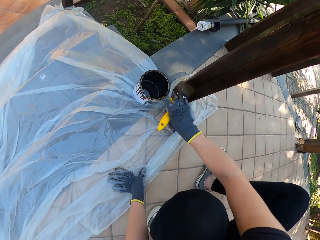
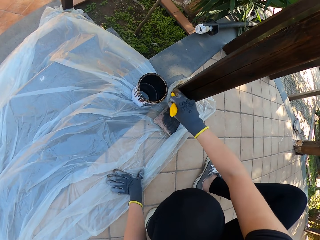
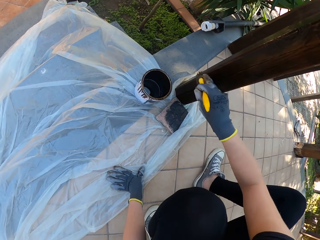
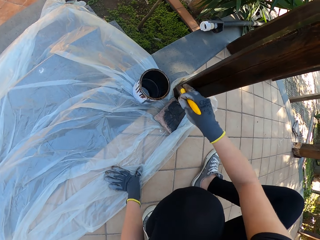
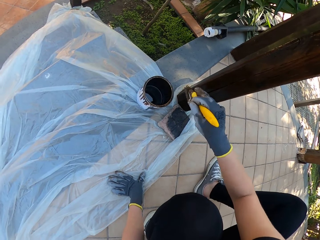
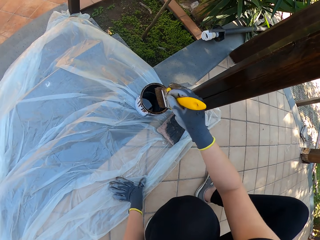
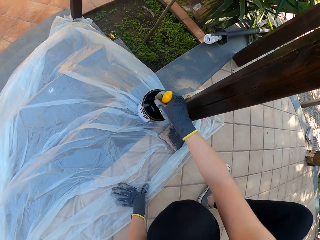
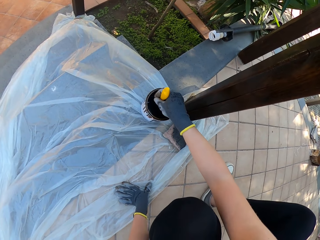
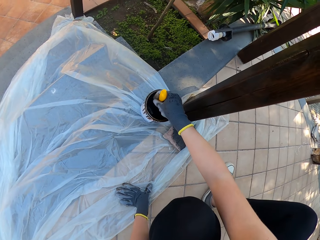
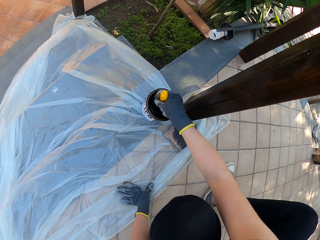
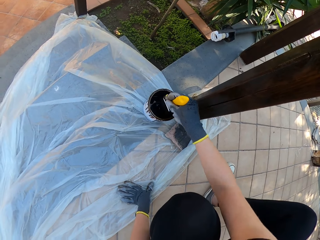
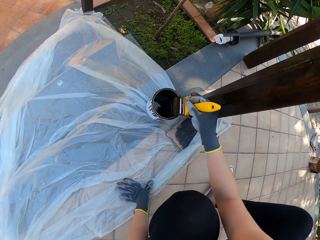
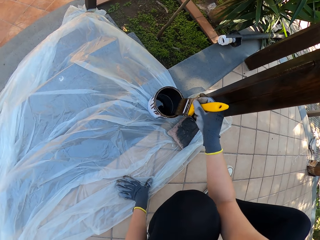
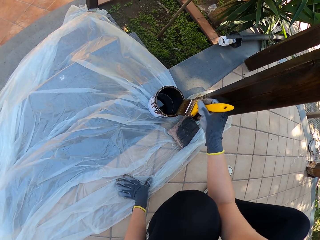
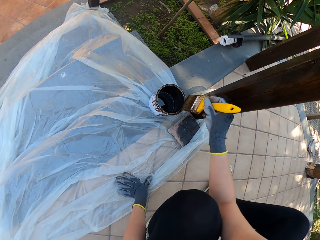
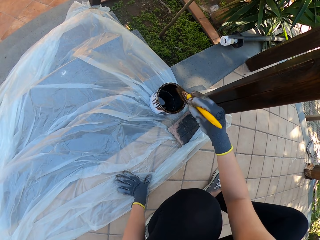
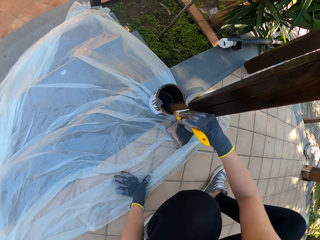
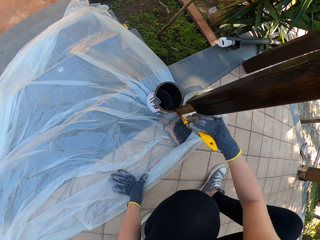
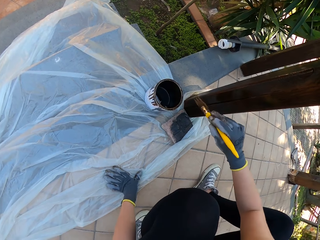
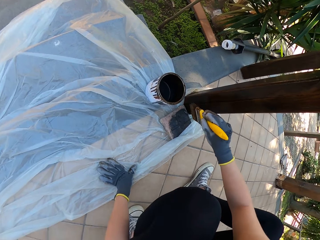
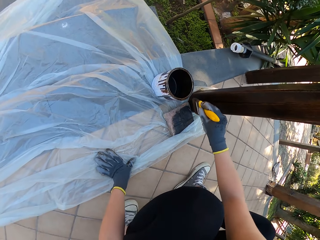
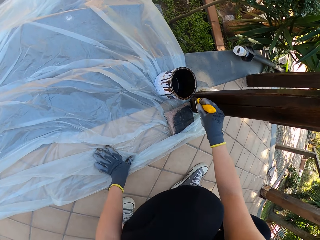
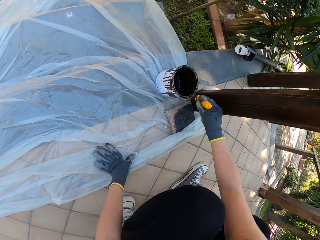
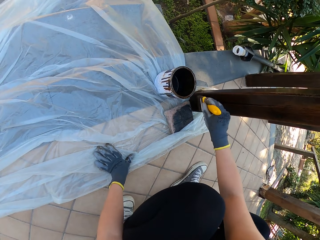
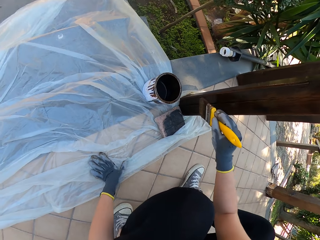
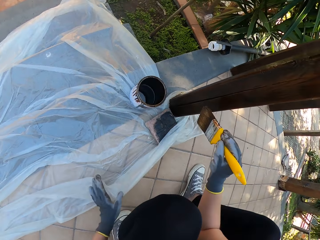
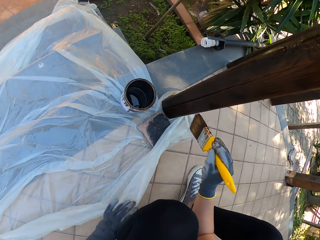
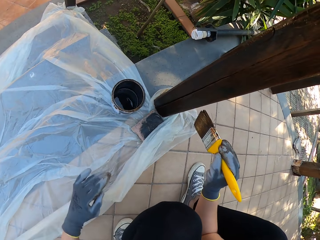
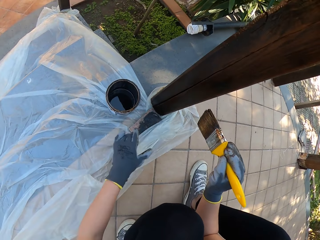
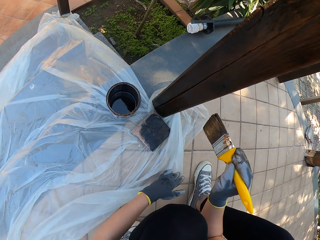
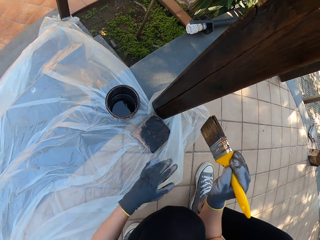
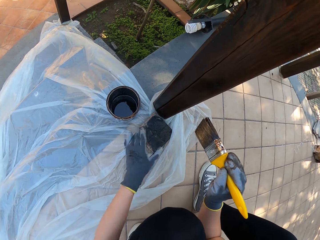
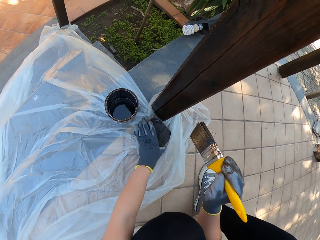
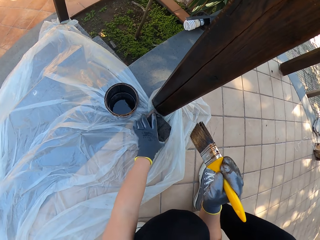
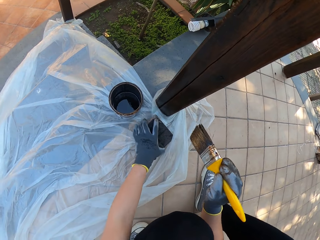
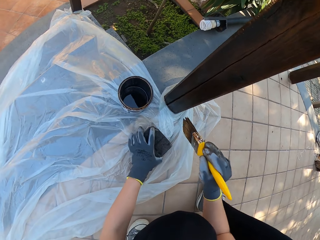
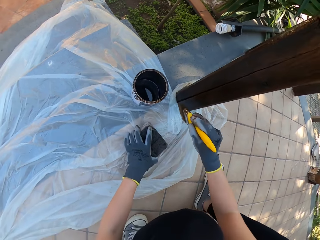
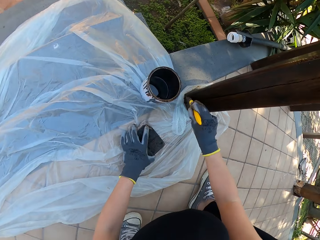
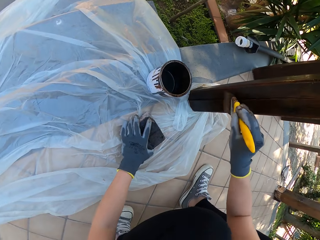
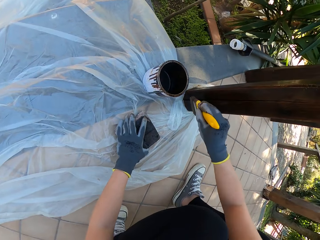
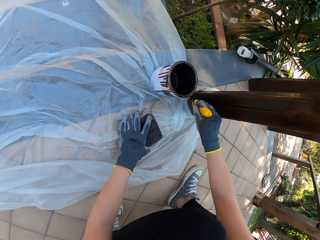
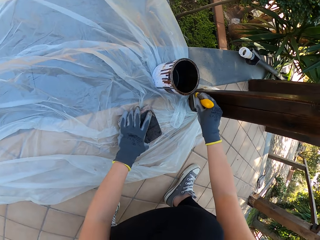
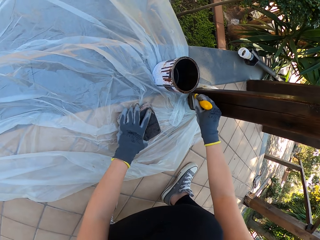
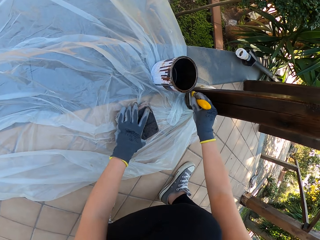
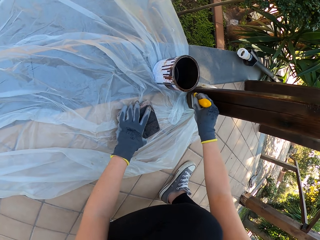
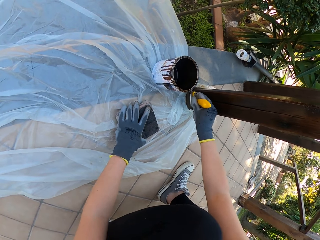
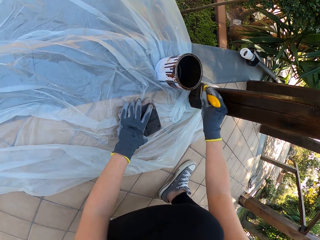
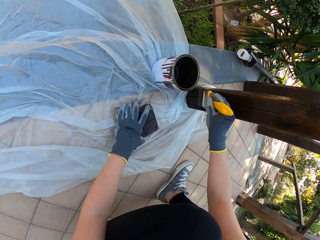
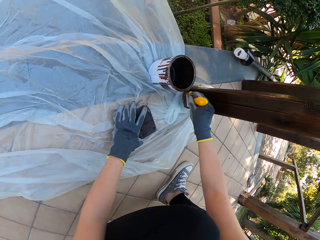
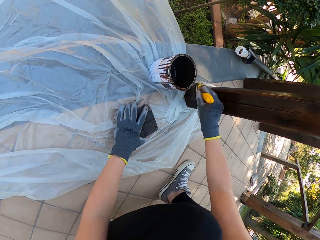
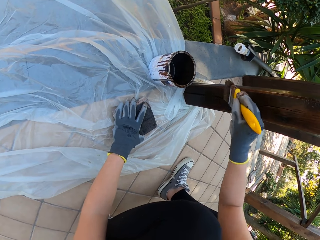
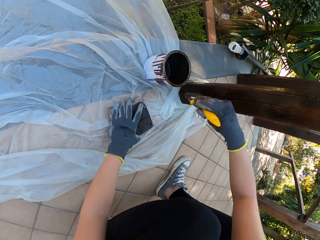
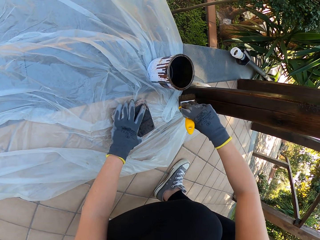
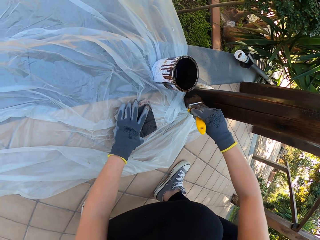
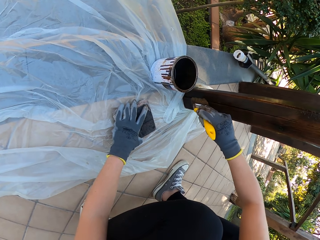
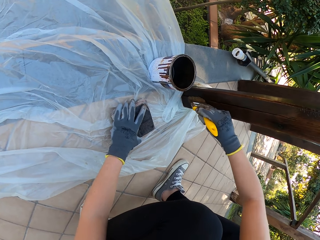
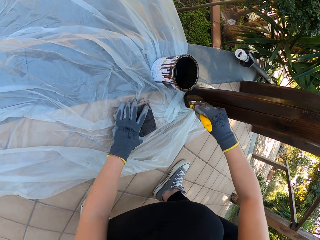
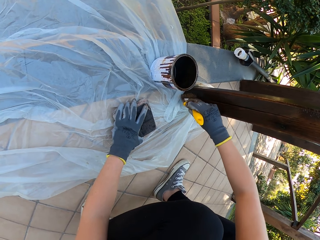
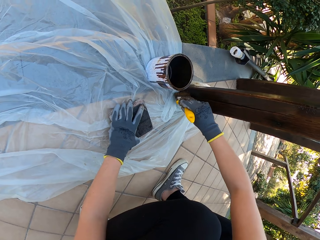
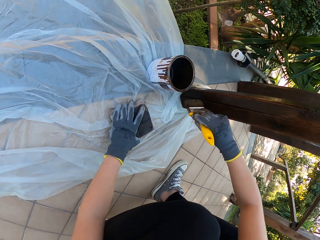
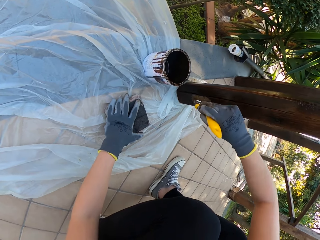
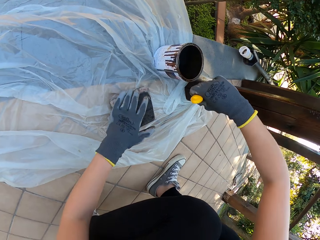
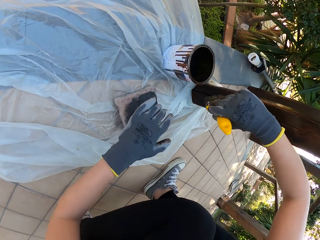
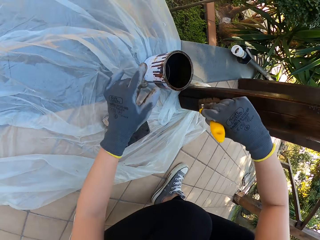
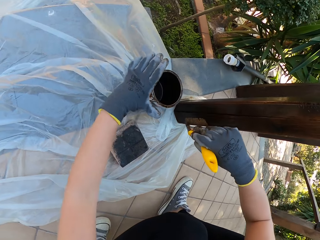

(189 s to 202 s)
The camera wearer dips a paint brush in a paint tin. They move something. They paint a wood.

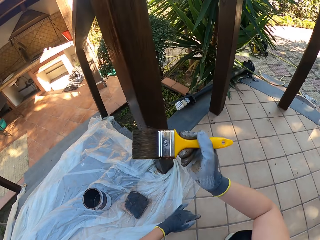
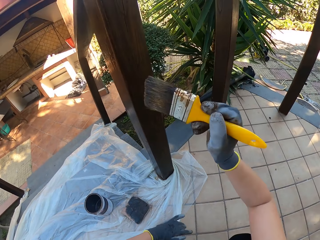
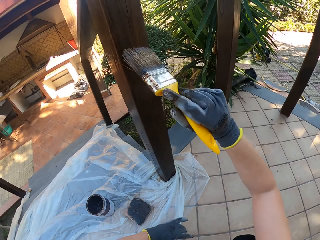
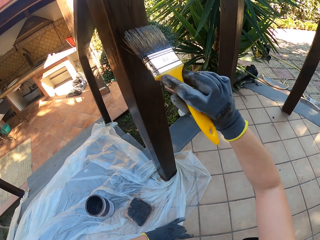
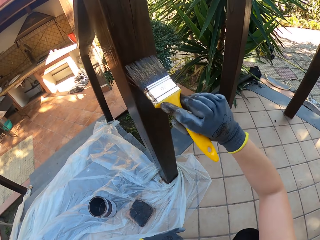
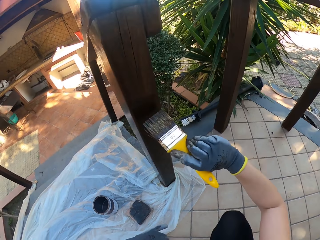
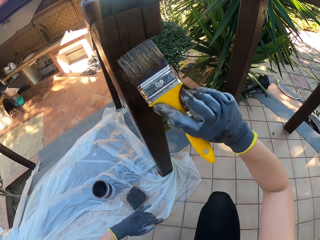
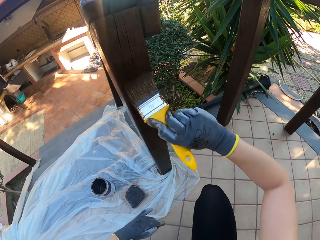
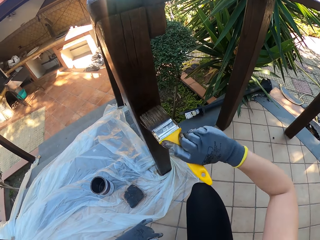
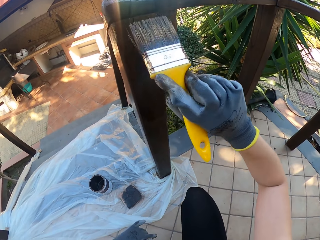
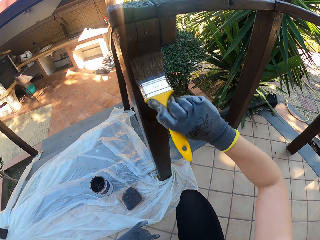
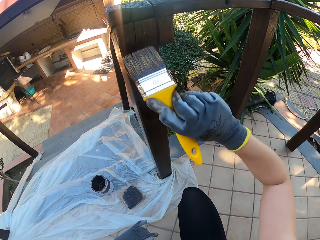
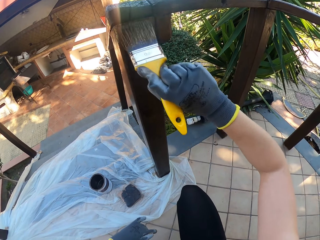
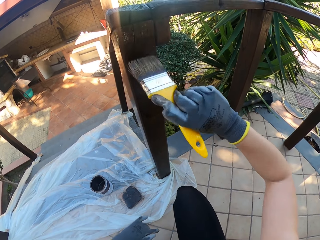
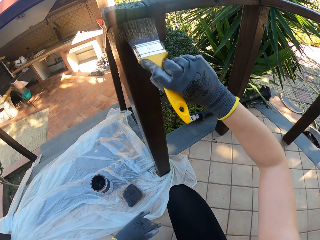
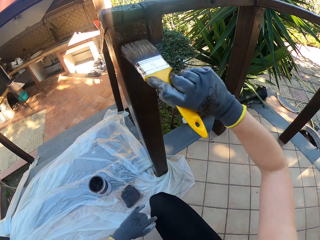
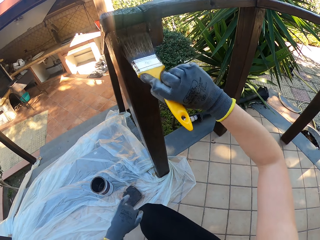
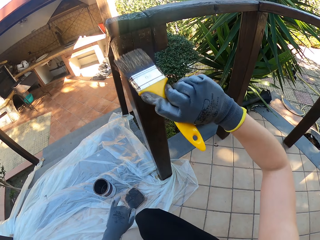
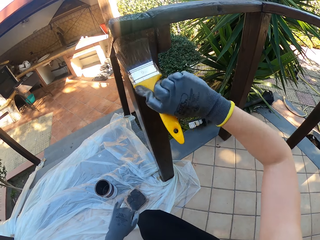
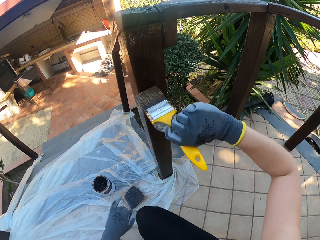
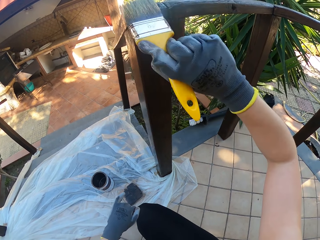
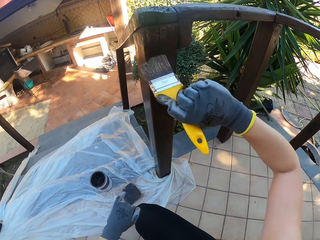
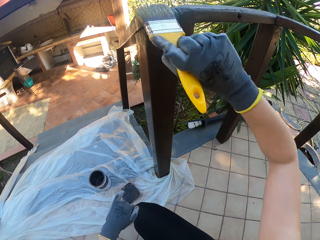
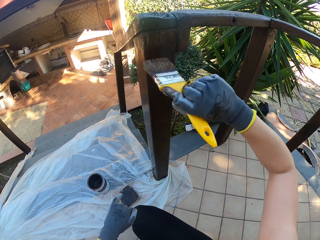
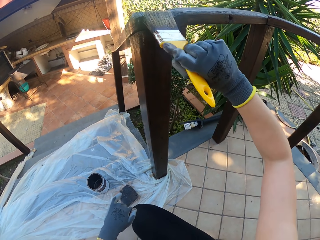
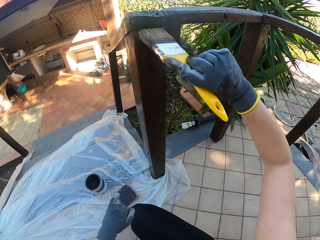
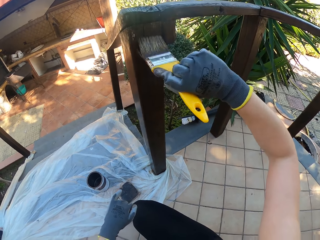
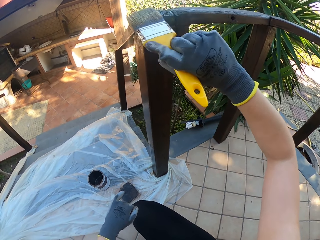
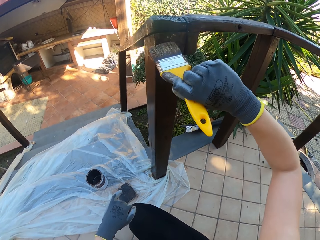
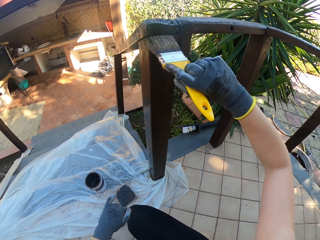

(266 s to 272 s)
The camera wearer paints the timber.

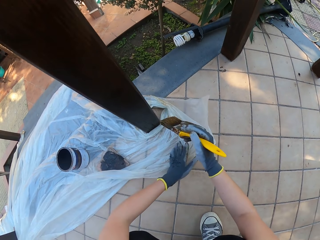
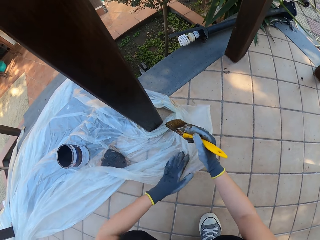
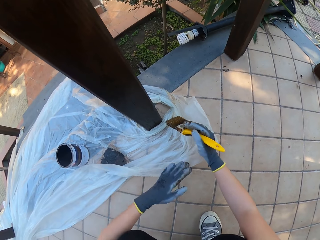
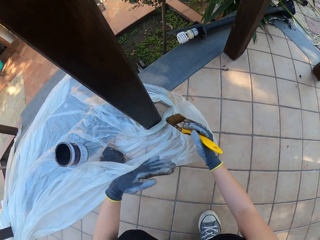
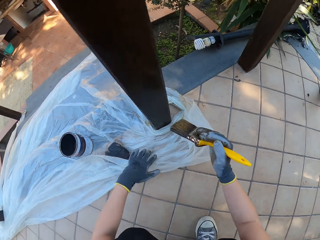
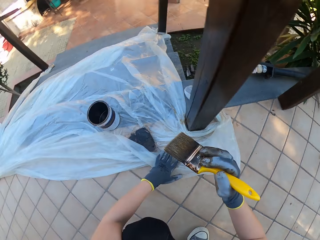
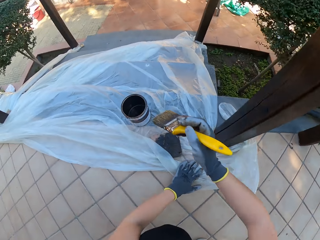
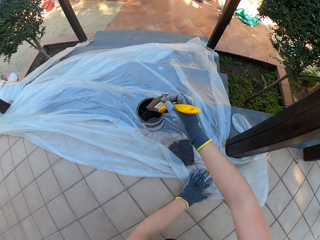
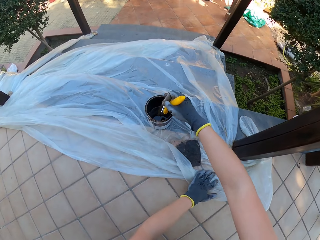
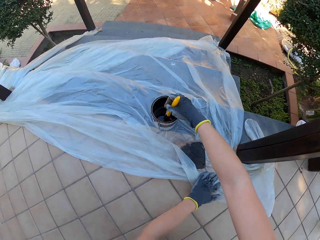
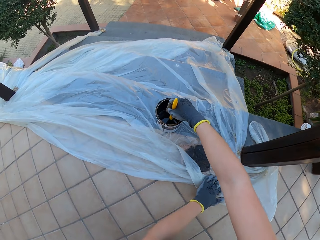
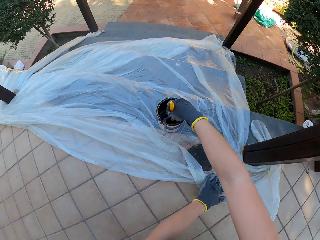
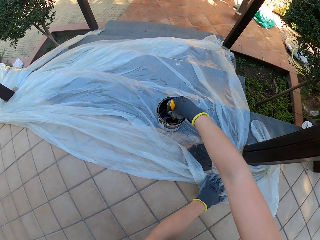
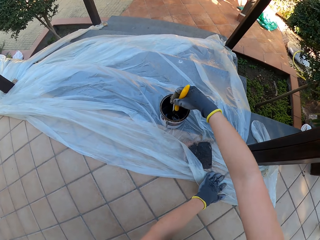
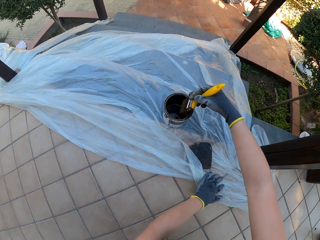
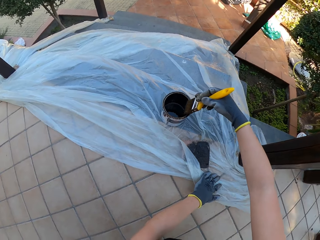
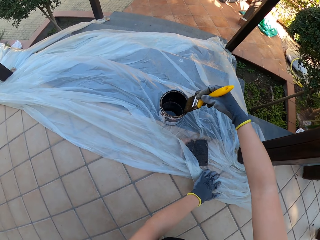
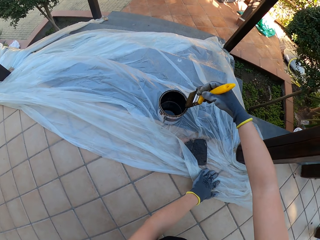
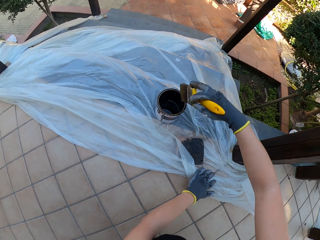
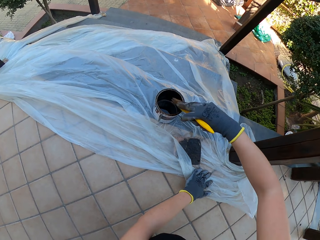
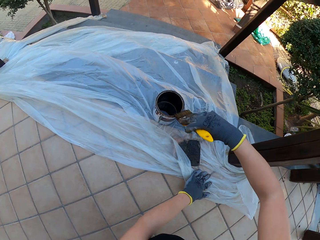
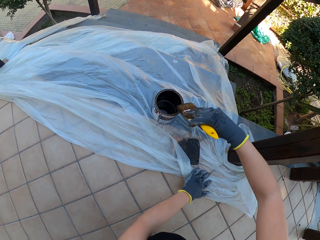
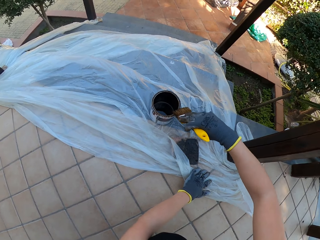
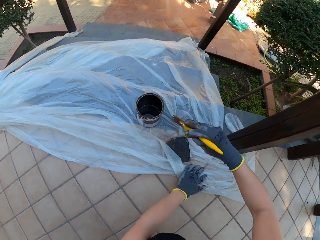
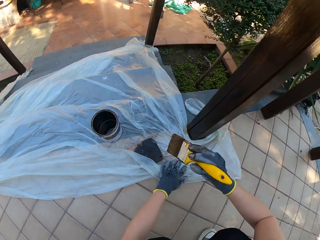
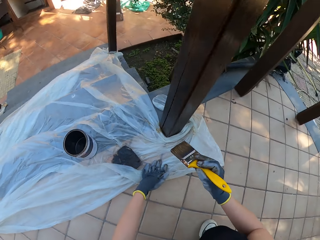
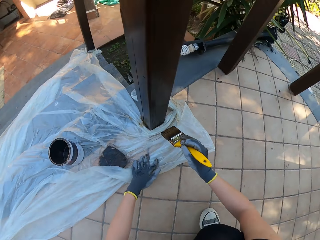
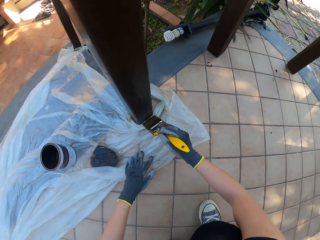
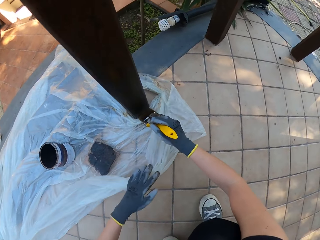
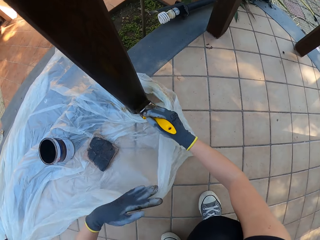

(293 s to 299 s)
The camera wearer dips a paint brush in a paint tin.
